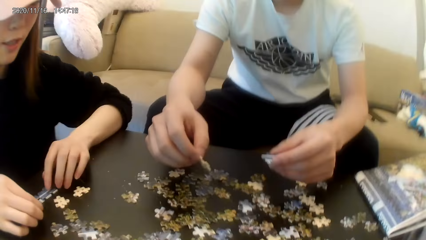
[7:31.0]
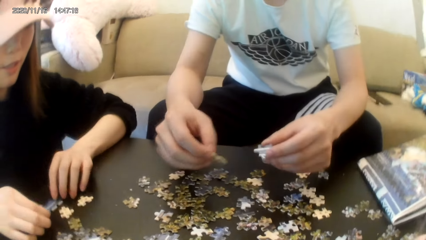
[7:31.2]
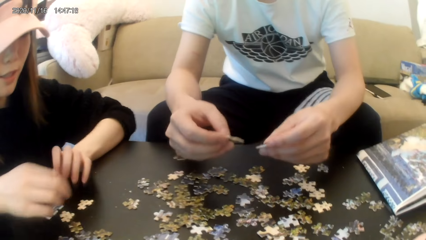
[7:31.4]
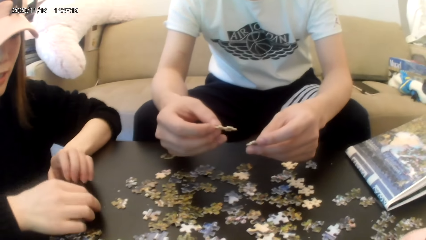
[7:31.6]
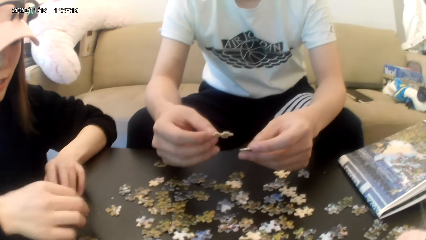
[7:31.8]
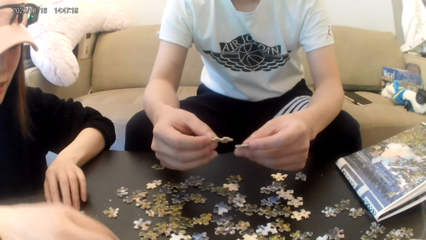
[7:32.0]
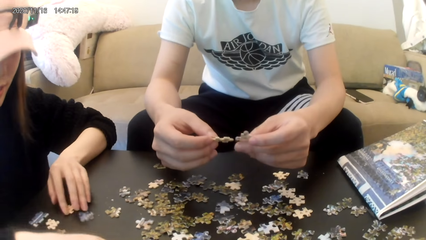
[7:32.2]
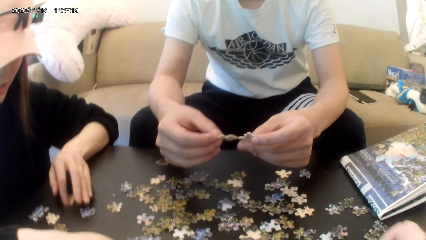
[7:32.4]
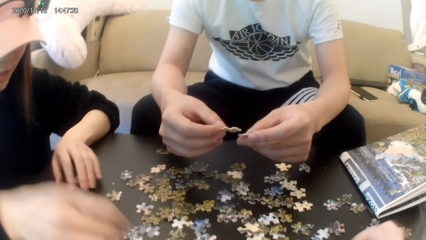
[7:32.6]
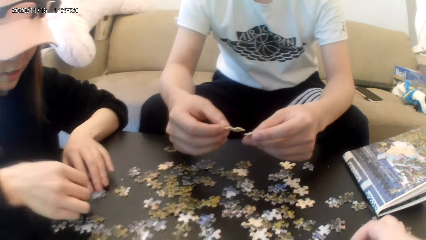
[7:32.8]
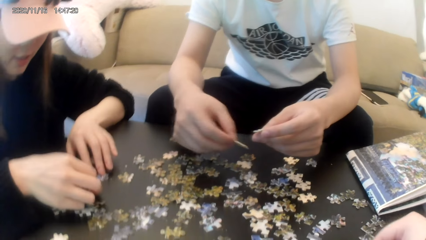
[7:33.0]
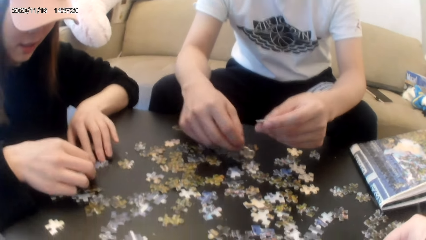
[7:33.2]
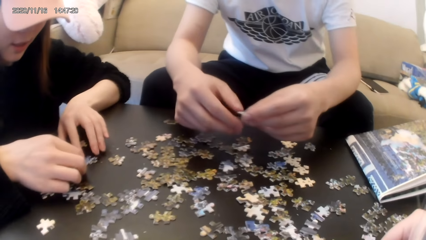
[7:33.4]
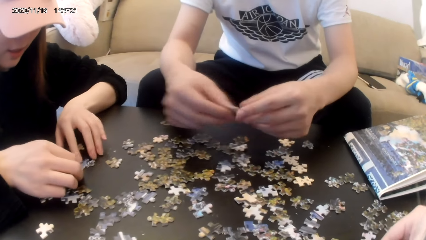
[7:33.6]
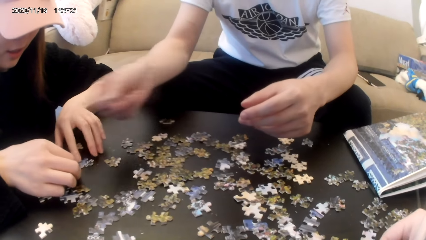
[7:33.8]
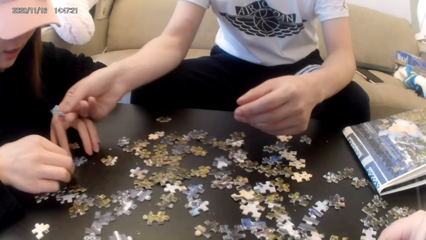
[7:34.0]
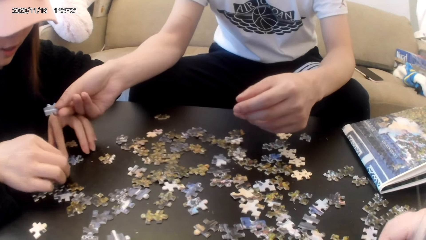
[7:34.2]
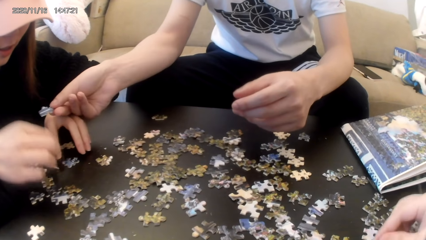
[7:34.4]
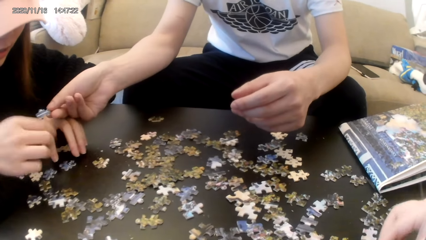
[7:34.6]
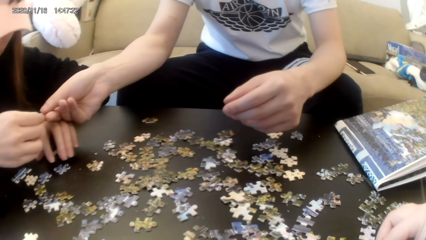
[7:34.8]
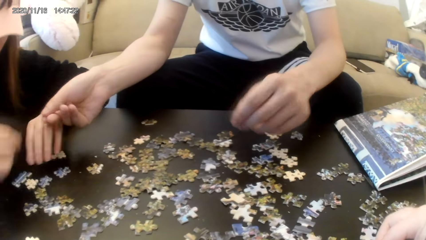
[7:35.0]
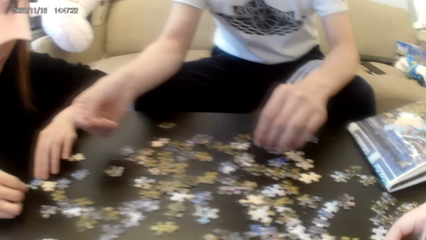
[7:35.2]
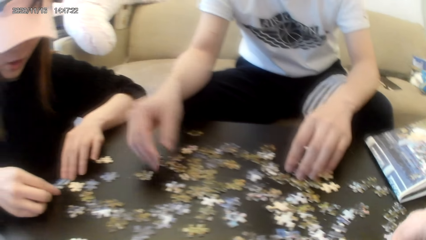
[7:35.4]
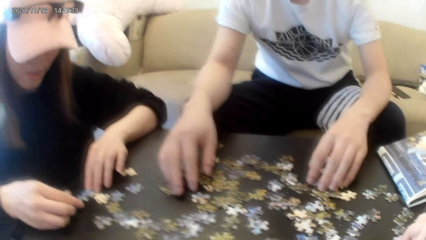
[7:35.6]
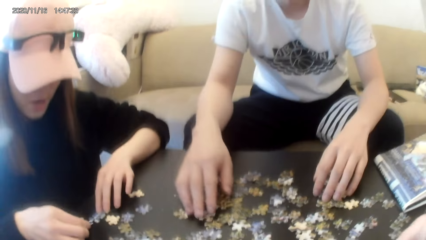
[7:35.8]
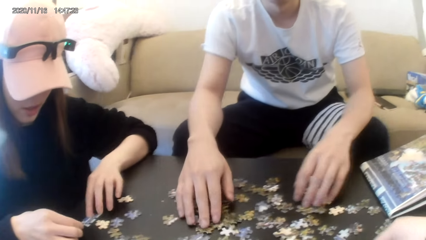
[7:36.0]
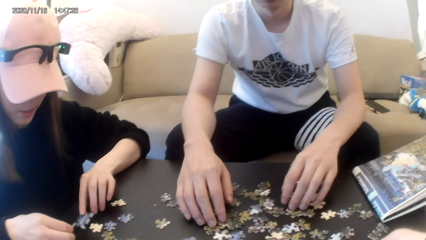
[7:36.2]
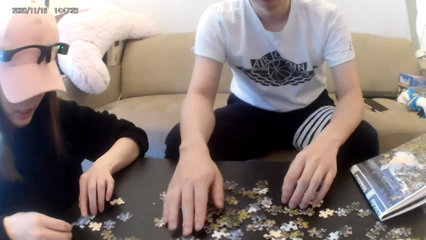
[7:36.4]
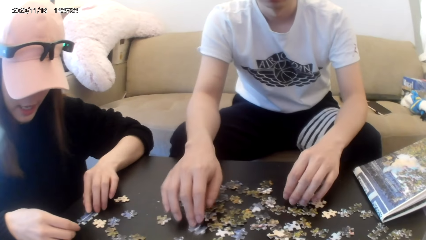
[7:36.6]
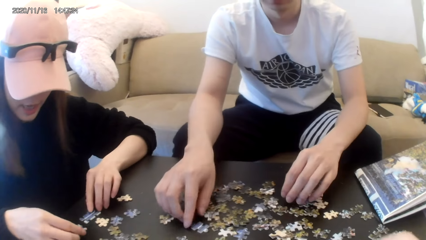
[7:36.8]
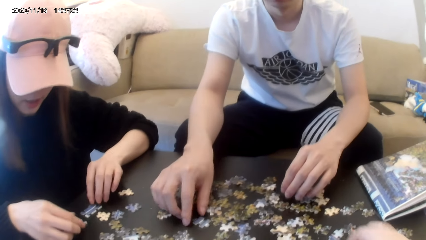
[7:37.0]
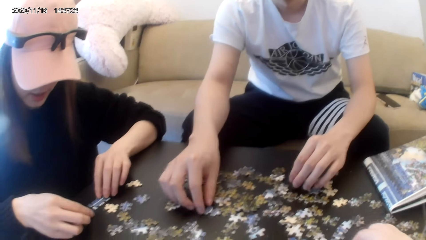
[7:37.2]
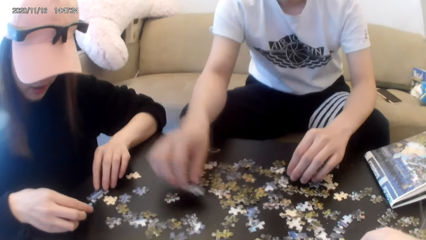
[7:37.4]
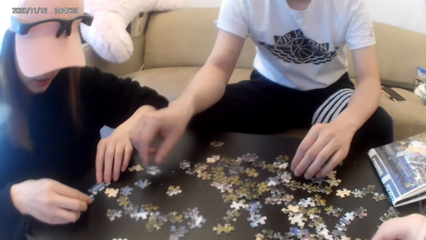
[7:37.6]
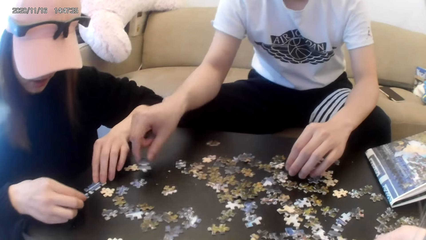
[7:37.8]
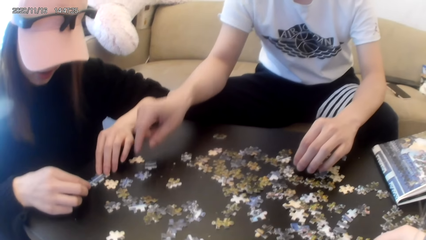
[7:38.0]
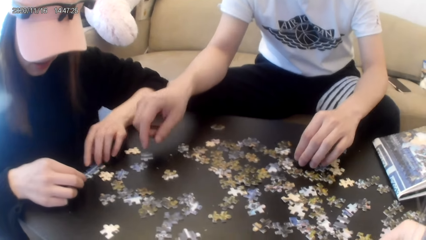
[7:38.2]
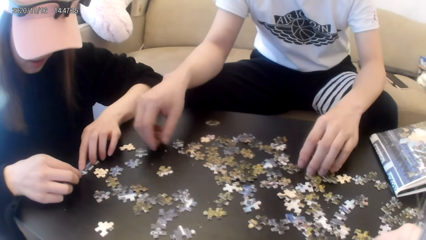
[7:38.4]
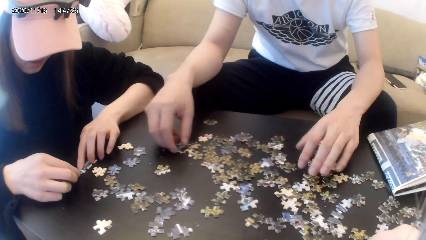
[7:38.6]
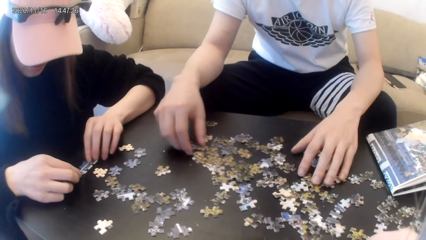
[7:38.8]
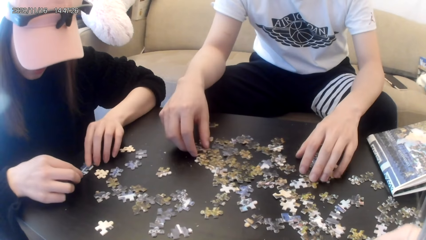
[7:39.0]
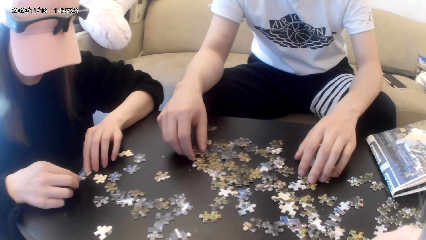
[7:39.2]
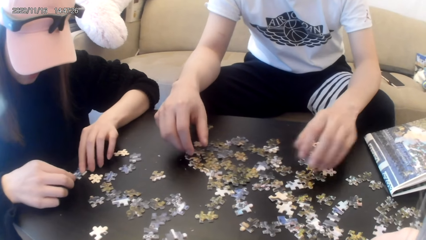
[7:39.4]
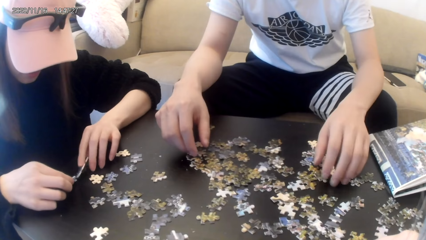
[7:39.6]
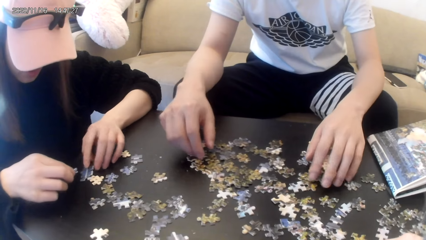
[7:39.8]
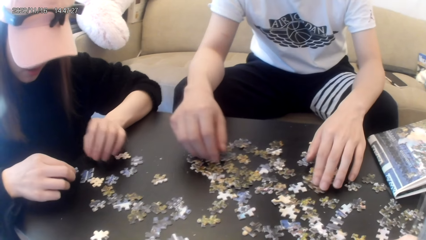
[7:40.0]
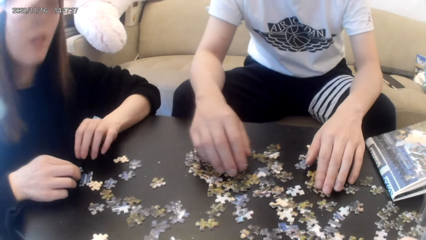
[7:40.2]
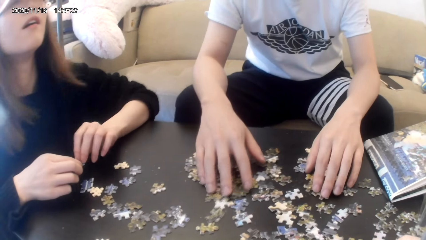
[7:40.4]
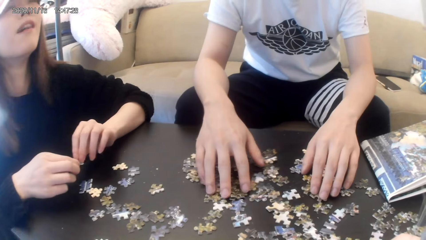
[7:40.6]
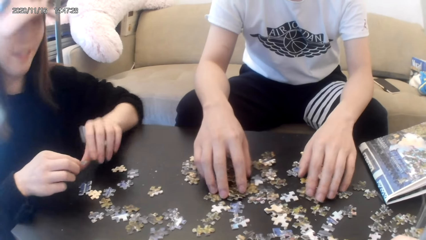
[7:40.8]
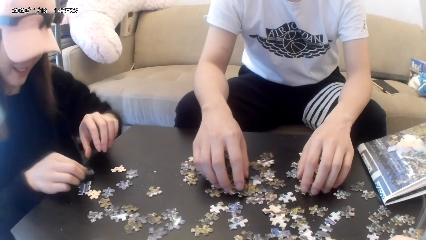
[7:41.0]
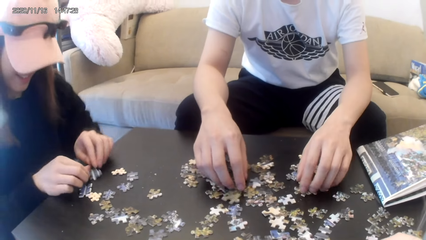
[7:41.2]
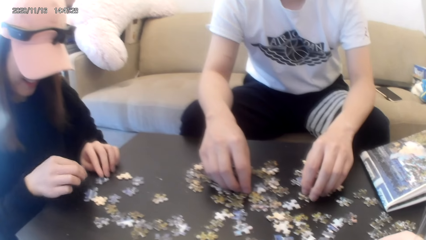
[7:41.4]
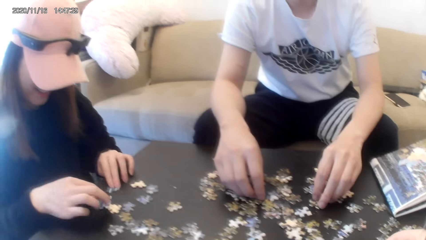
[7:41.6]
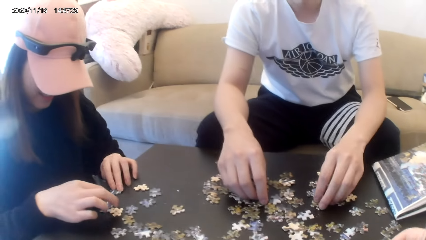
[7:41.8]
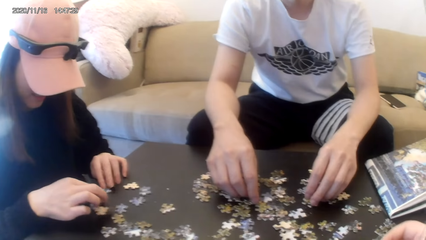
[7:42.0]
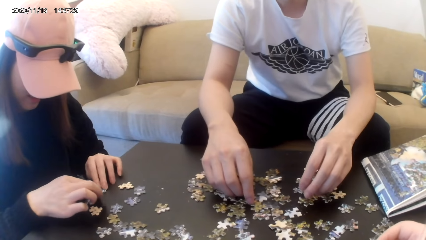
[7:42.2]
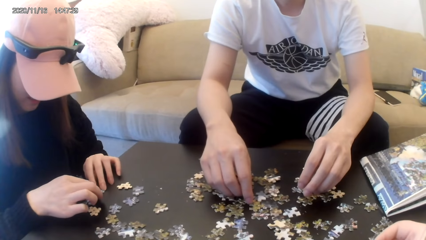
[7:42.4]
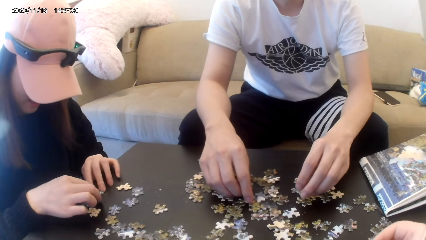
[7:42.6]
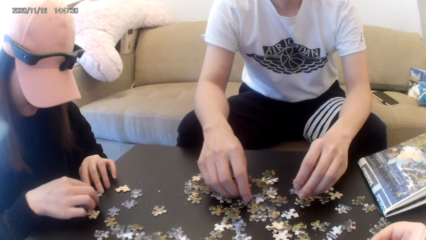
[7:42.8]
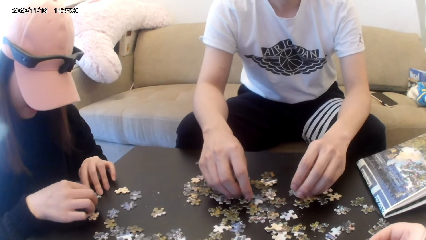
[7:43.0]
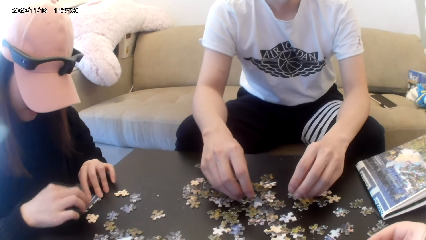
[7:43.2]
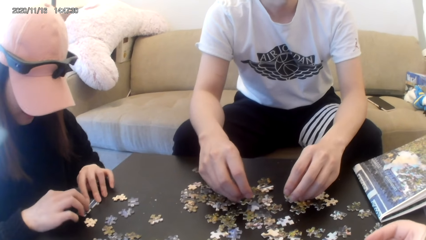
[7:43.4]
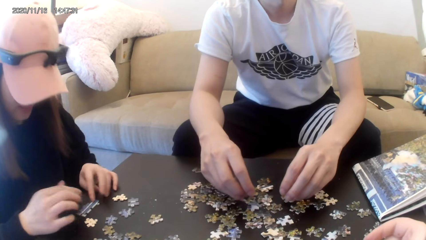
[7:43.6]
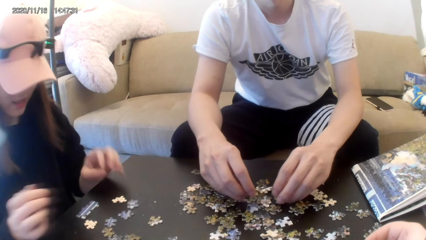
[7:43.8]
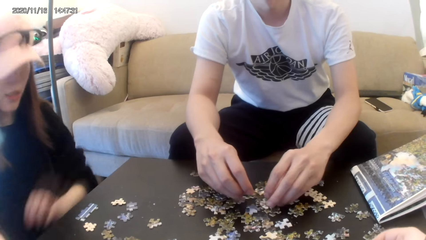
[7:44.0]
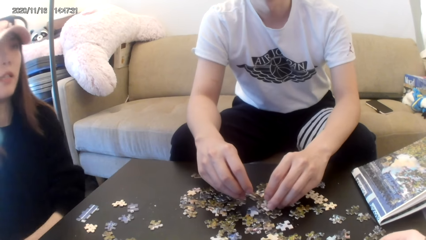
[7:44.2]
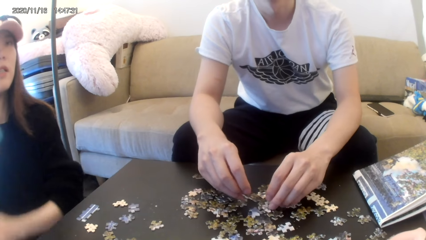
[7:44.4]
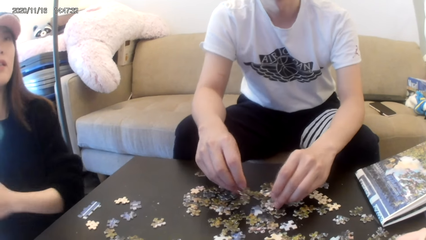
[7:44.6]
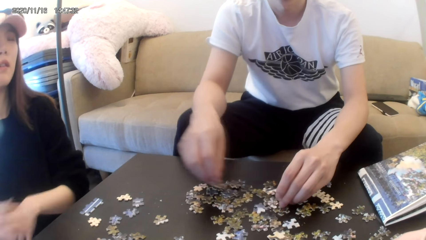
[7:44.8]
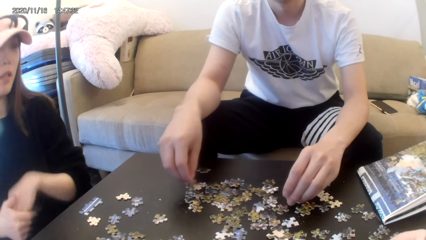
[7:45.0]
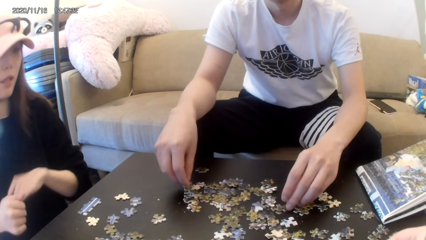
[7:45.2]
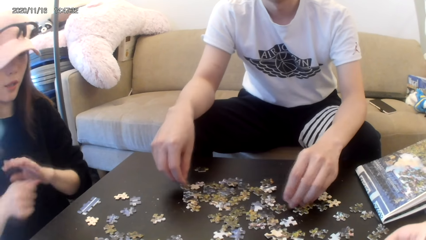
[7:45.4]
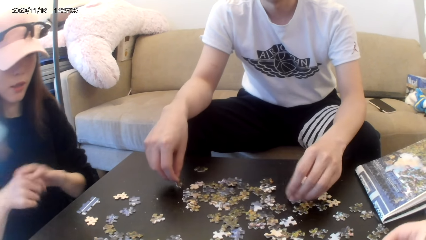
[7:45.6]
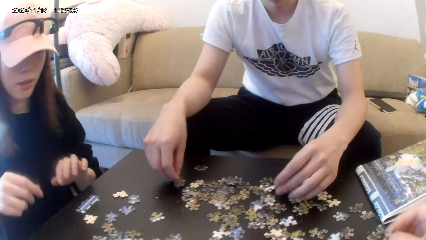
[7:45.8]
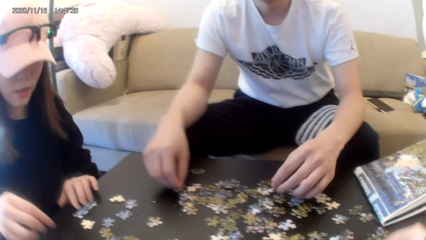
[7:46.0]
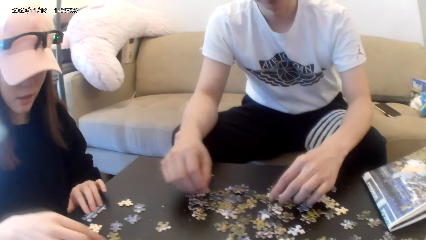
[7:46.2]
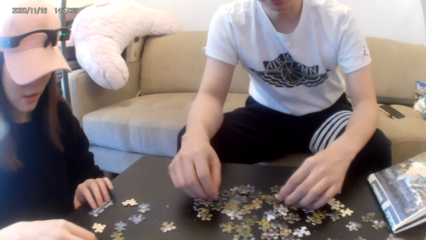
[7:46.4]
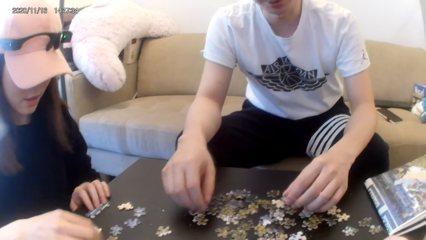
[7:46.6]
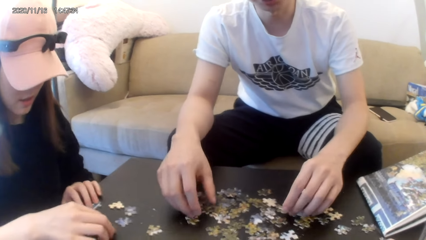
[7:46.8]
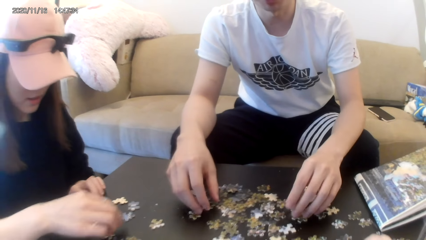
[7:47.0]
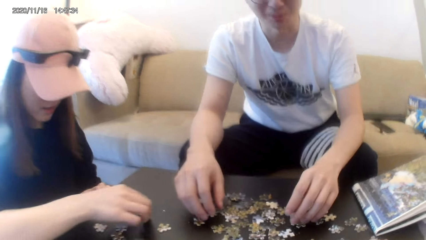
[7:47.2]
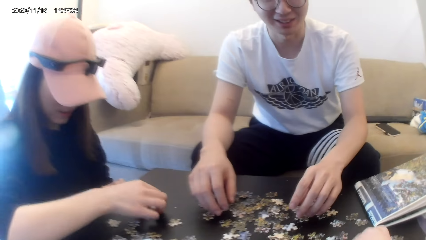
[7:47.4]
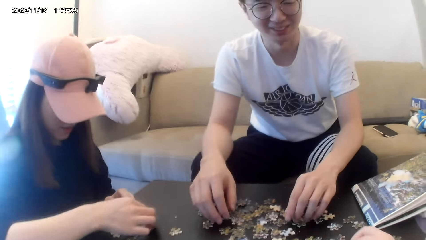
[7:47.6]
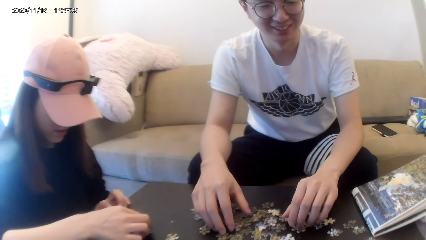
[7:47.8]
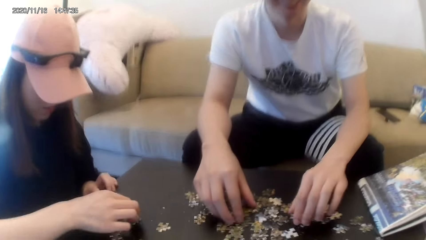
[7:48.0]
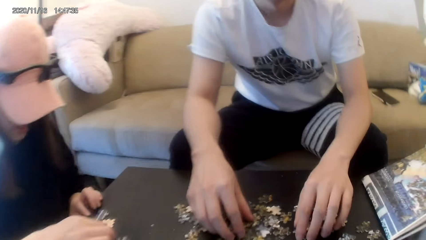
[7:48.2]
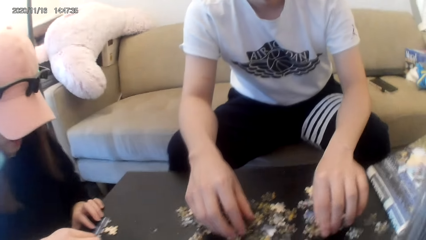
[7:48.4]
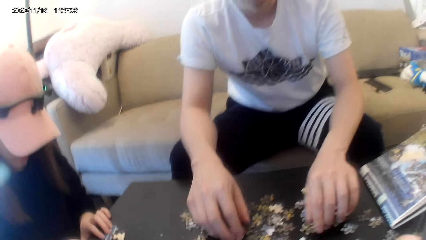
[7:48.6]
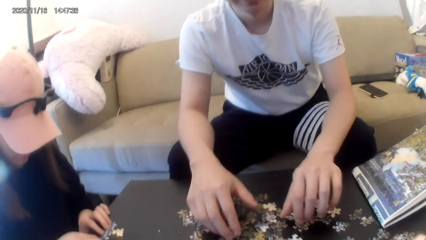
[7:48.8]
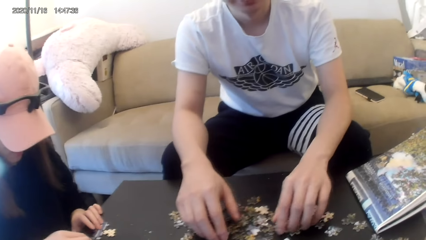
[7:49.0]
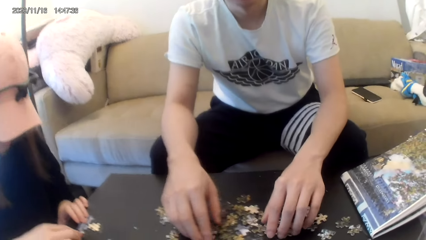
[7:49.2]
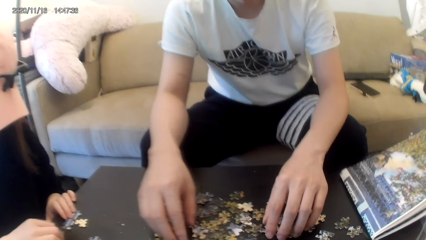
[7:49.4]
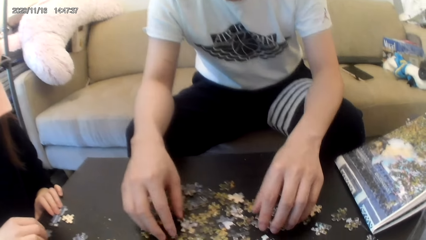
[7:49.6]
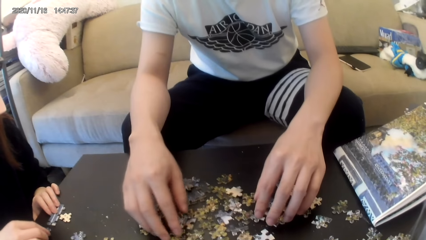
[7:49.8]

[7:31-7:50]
A man plays the puzzle. A lady plays the puzzle. The camera wearer plays the puzzle. The lady lifts her hand up. The lady plays the puzzle.
